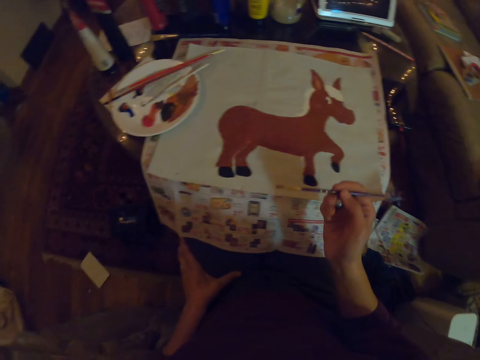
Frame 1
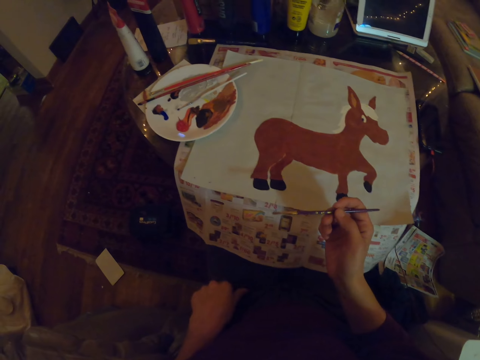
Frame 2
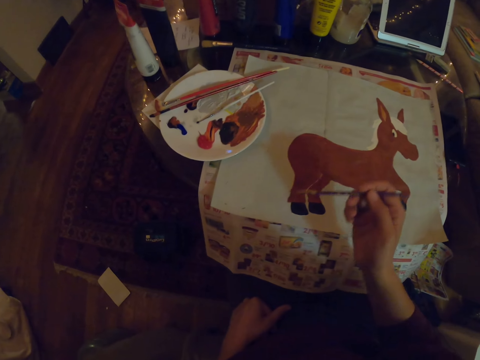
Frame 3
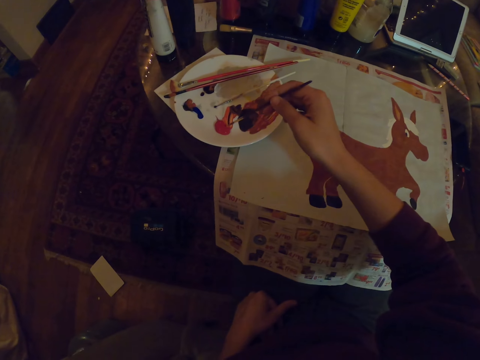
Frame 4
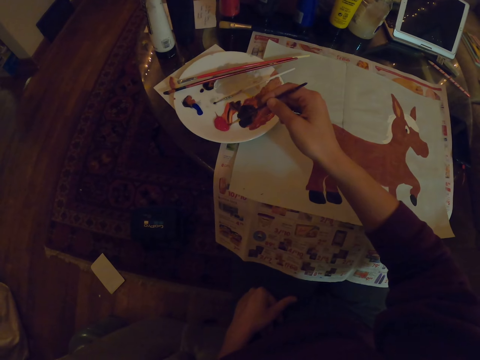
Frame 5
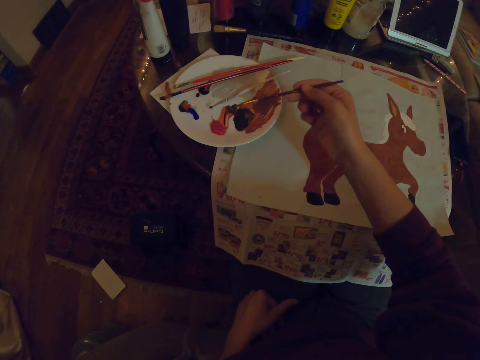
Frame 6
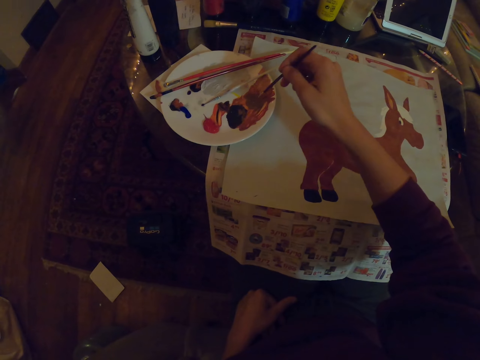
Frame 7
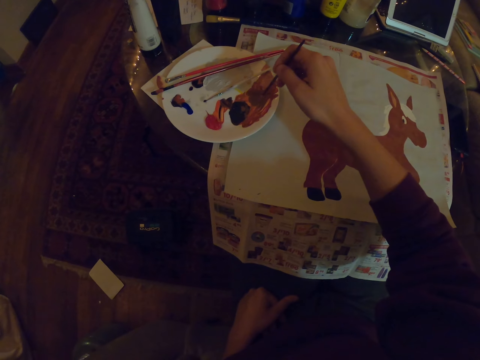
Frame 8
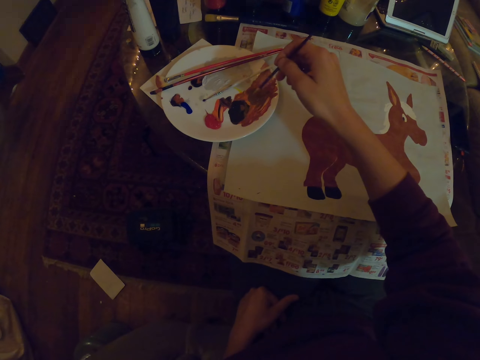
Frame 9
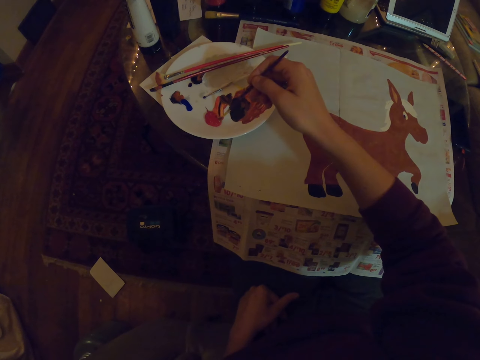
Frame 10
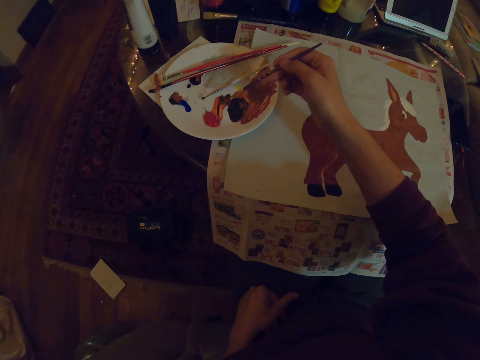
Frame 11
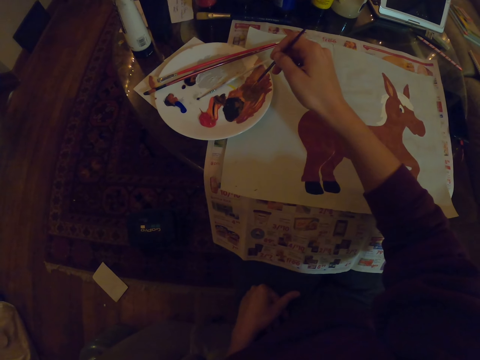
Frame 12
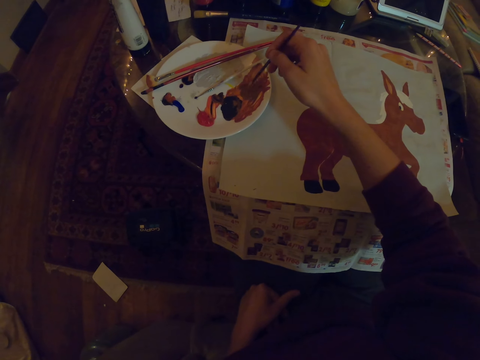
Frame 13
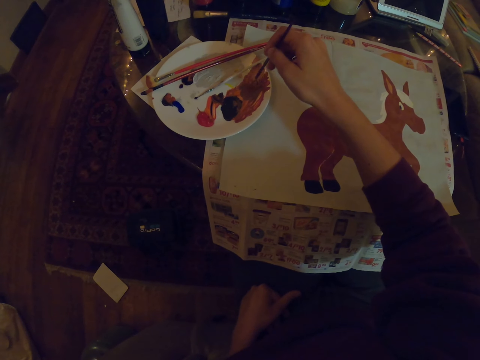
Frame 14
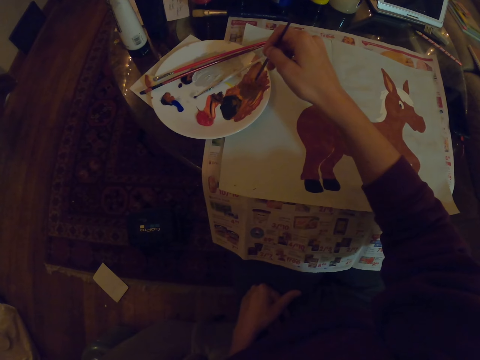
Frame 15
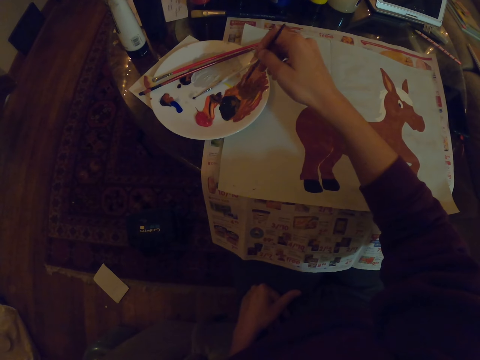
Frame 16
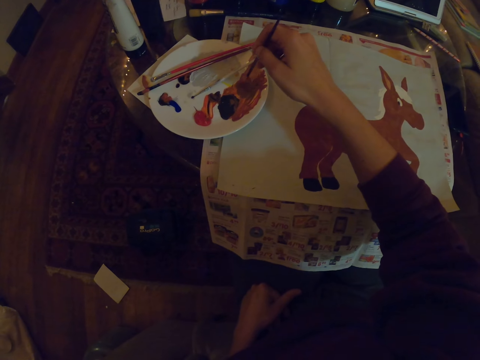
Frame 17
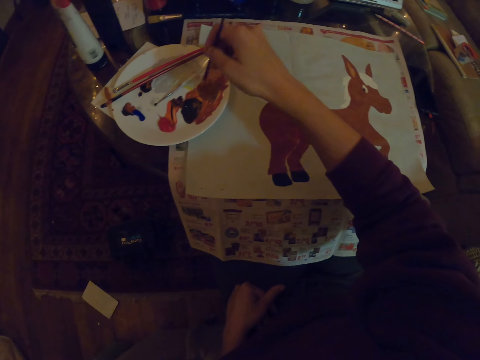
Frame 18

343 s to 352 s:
The camera wearer takes a paint from a bowl. They mix paints on the bowl.

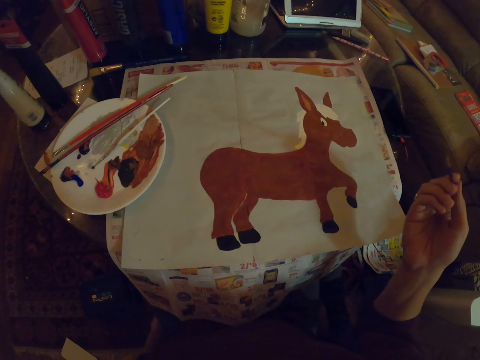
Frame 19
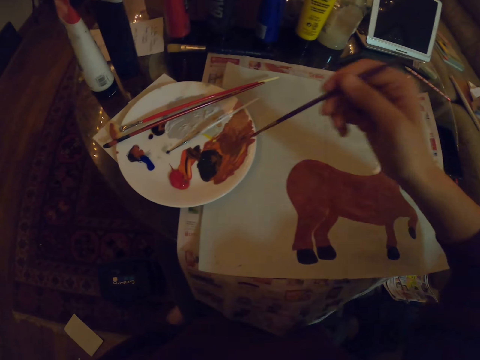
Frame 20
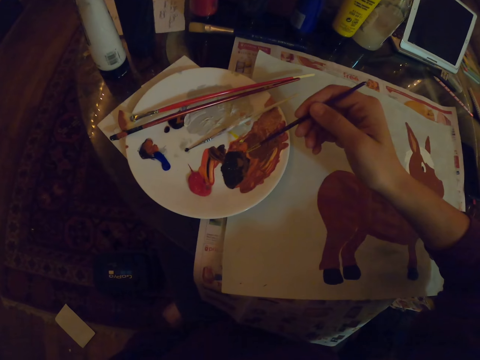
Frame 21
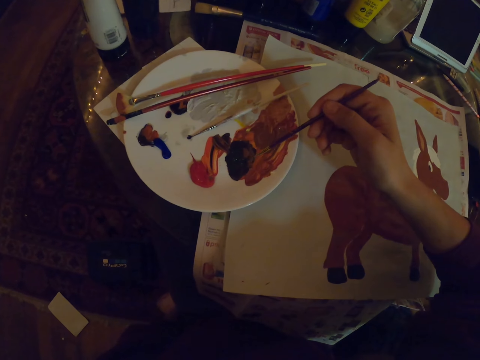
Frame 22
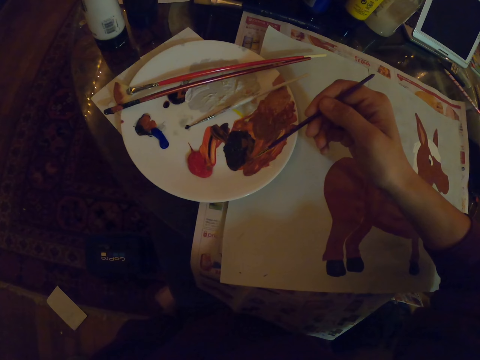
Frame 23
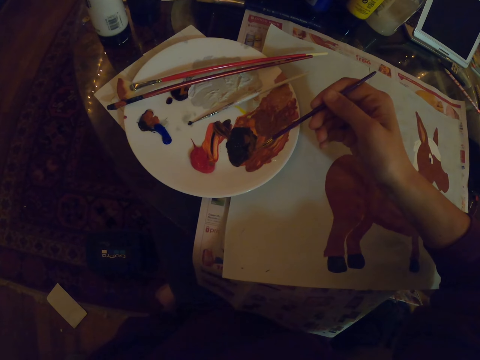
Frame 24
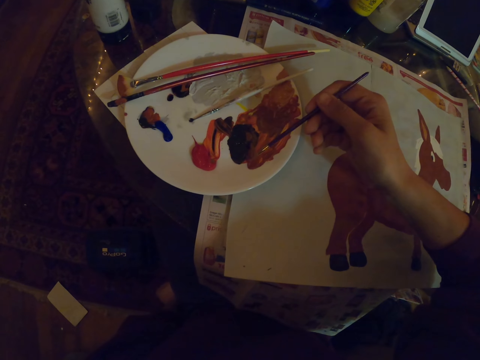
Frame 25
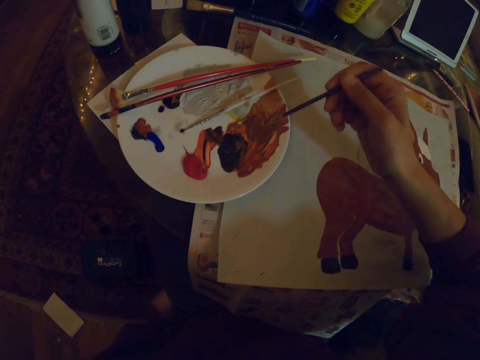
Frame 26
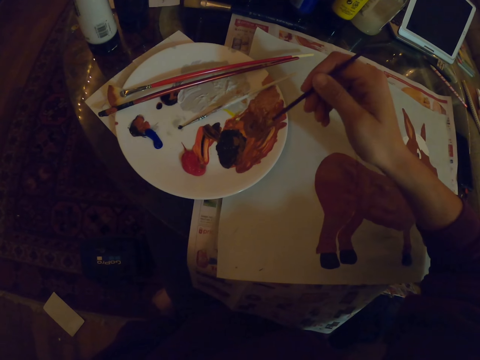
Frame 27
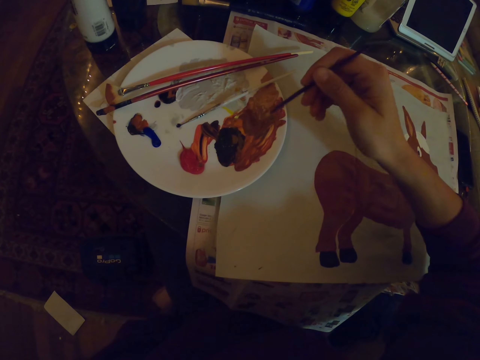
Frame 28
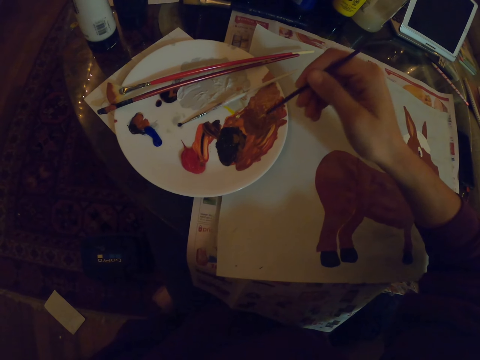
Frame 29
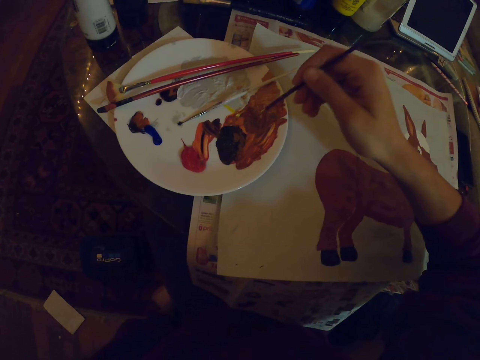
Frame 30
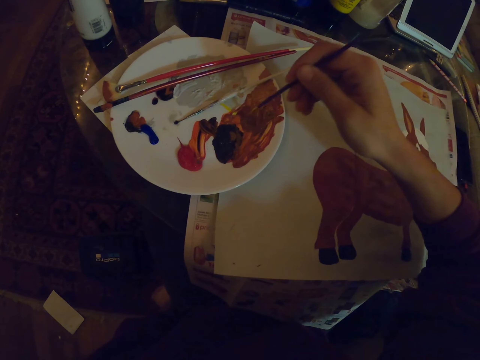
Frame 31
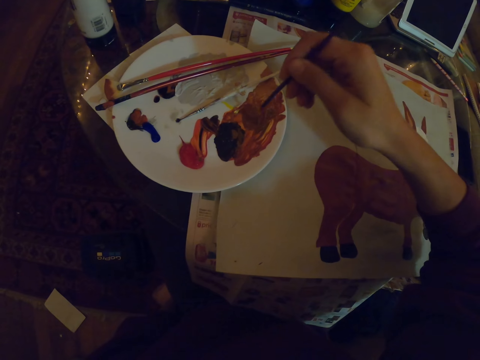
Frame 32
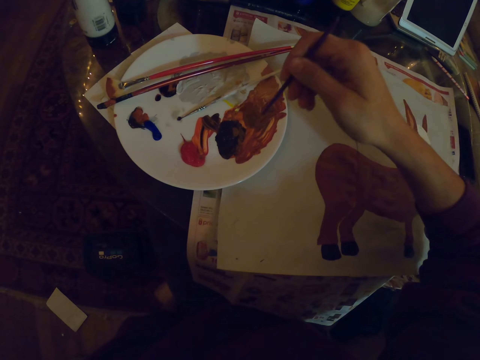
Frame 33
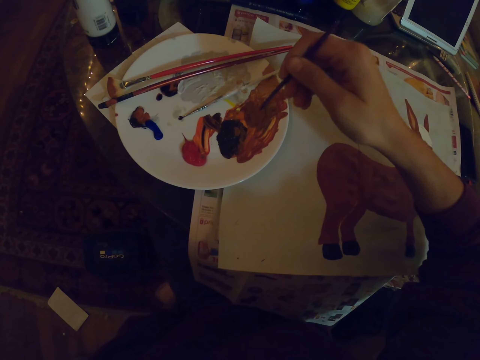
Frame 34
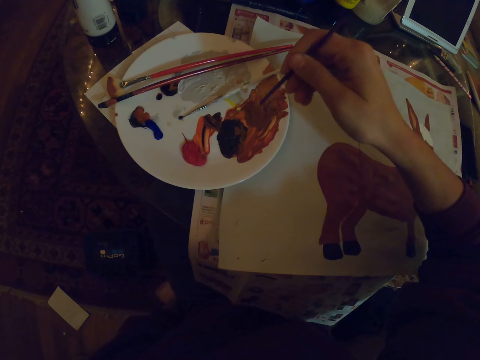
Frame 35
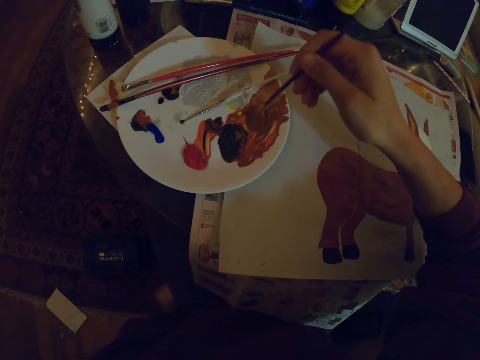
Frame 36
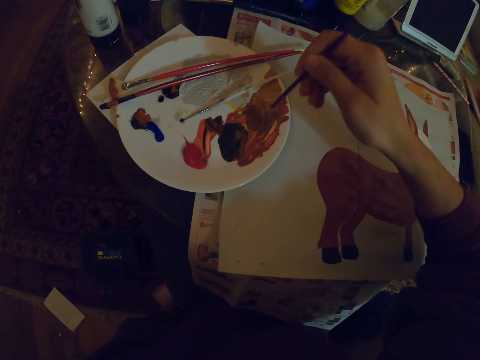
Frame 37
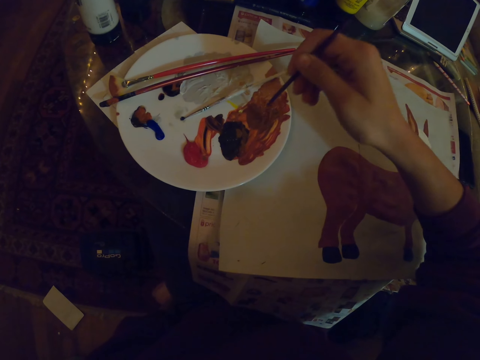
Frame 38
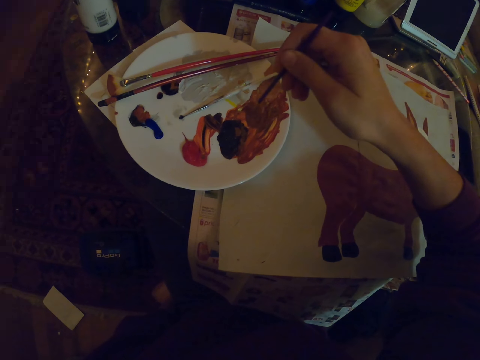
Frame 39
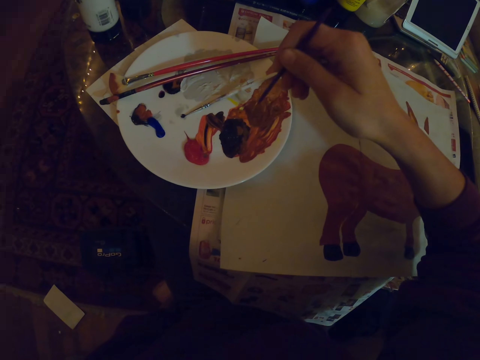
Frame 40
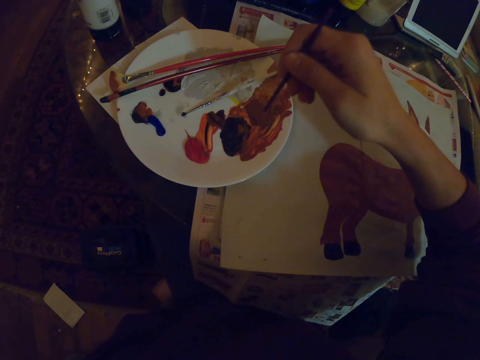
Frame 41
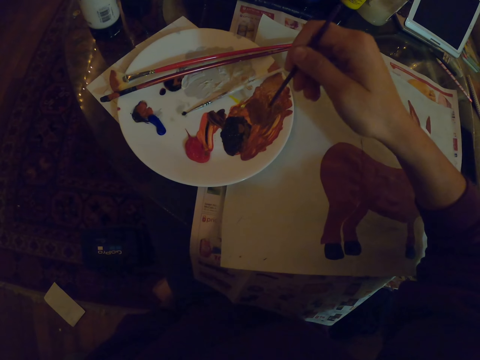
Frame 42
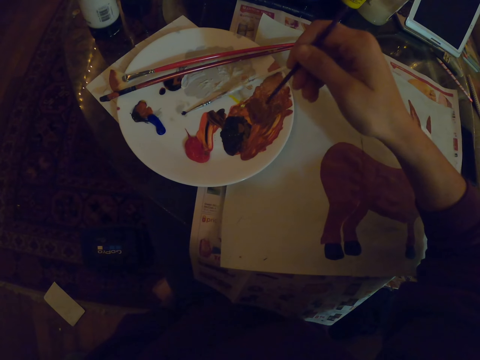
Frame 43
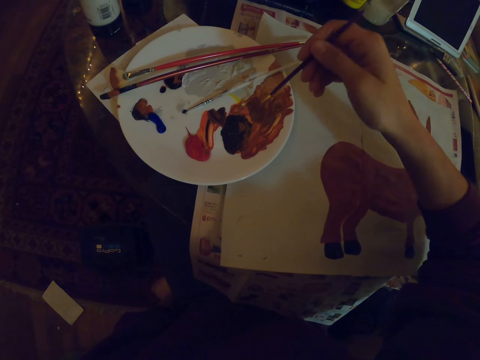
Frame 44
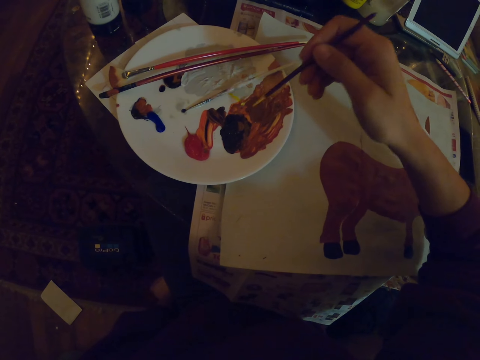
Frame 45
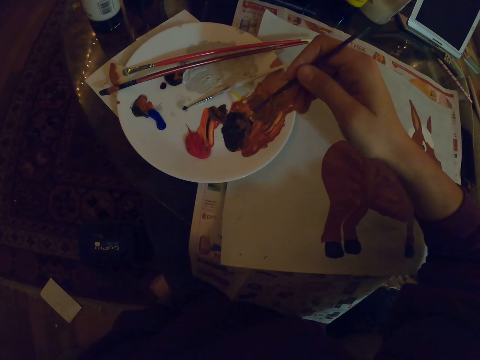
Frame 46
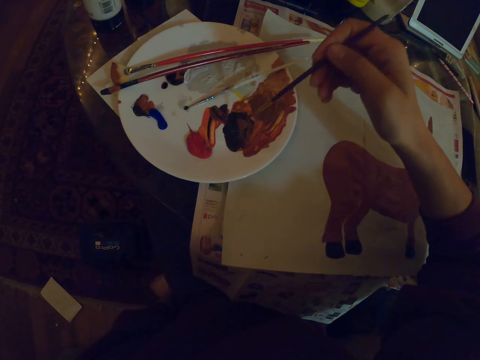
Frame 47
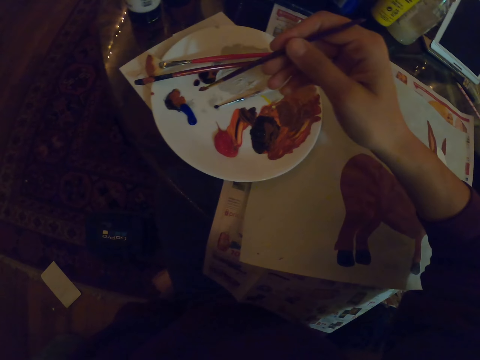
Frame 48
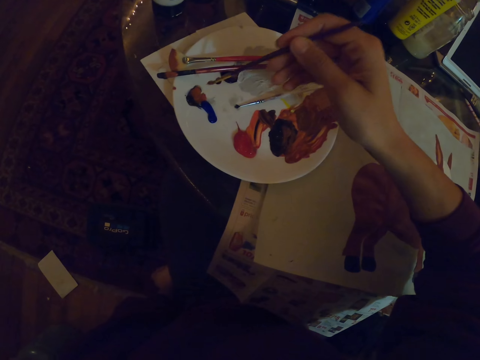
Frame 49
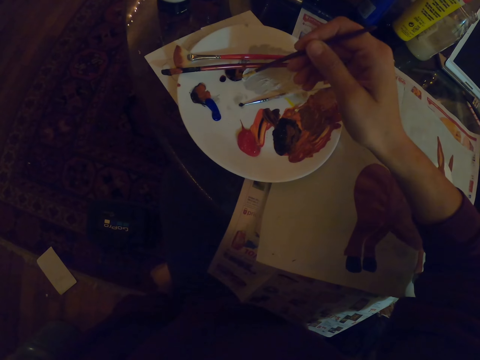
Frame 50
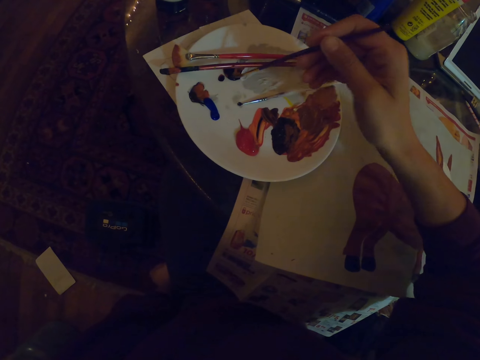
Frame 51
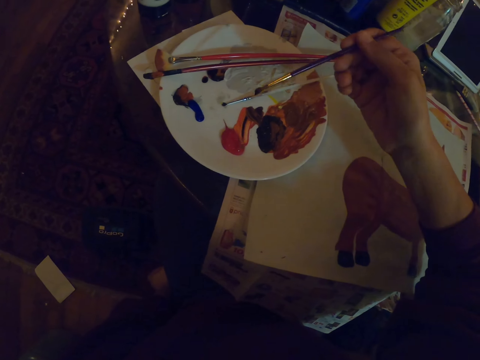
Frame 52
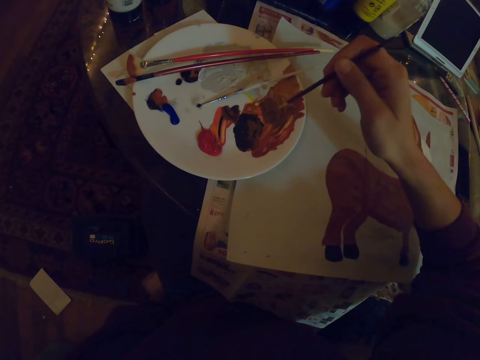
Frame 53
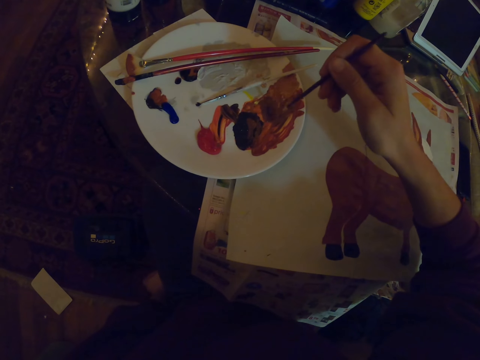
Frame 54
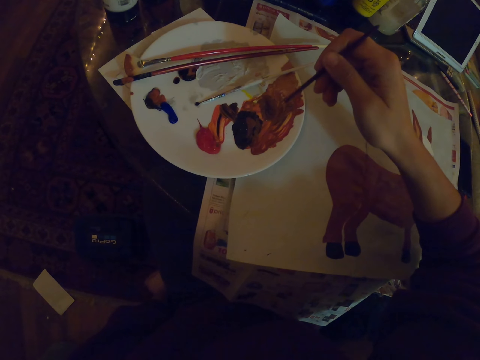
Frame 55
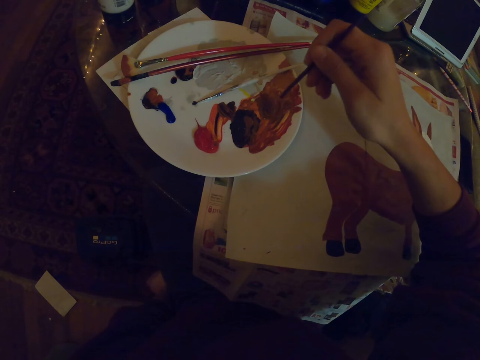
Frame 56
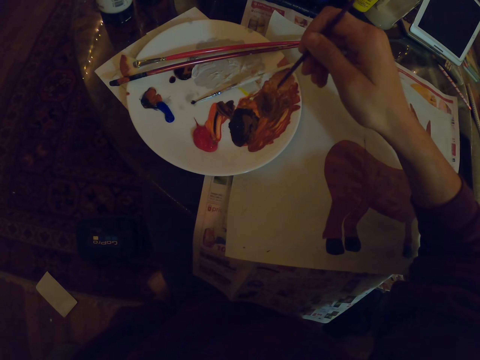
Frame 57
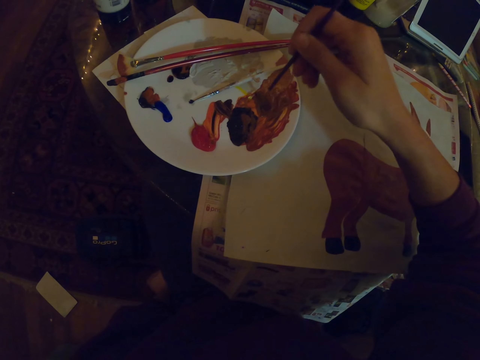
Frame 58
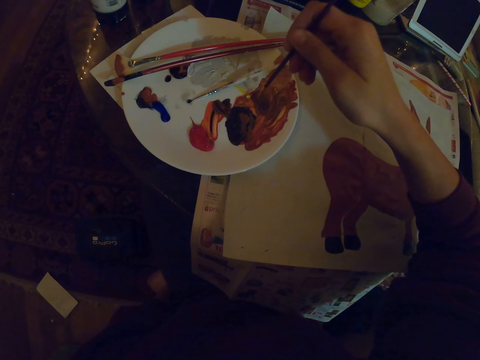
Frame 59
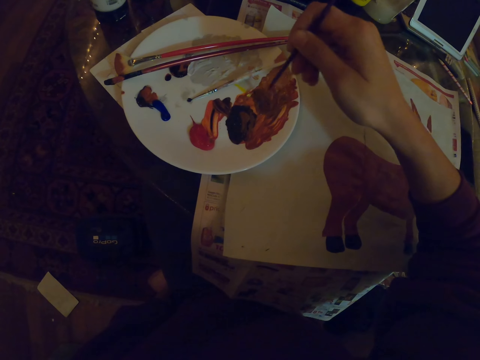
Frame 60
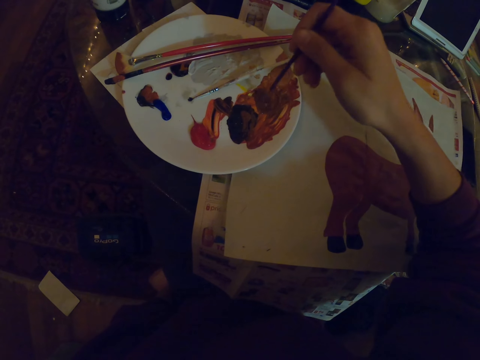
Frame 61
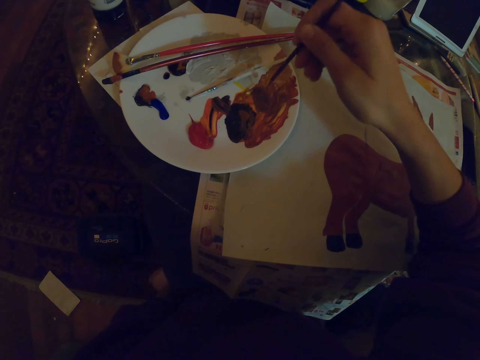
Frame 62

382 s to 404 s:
The camera wearer takes a paint from a bowl. They mix paints on the bowl. They take the paint from the bowl. They mix paints on the bowl.
